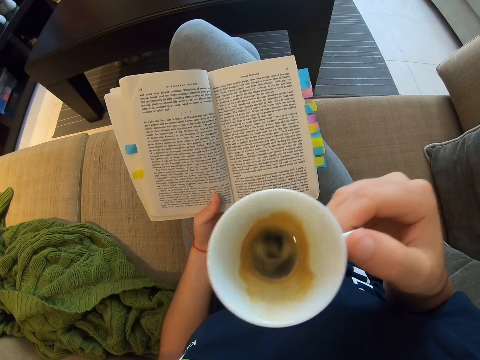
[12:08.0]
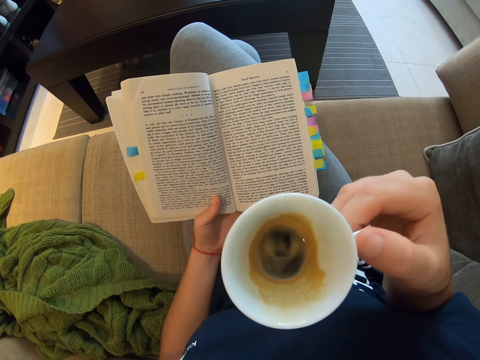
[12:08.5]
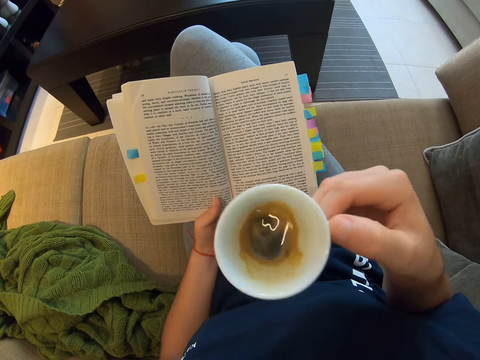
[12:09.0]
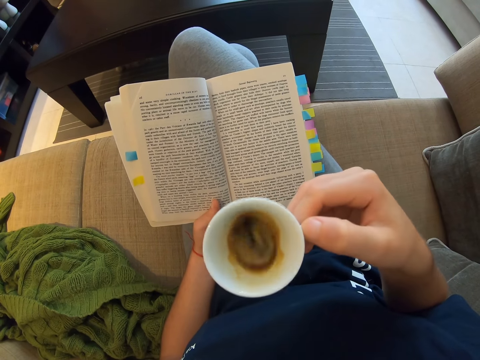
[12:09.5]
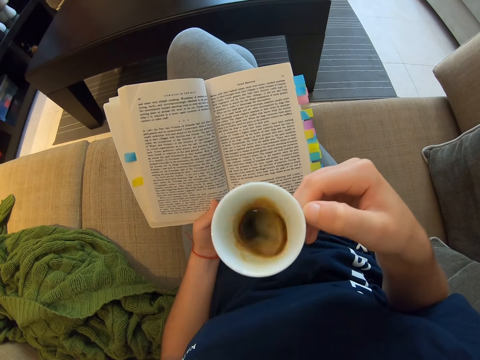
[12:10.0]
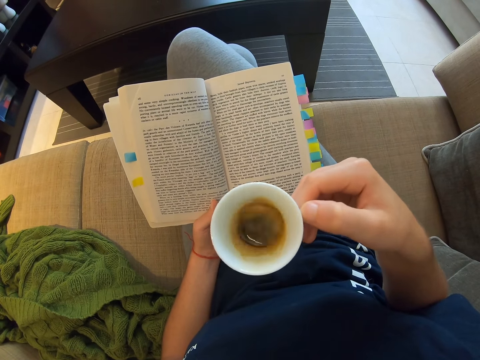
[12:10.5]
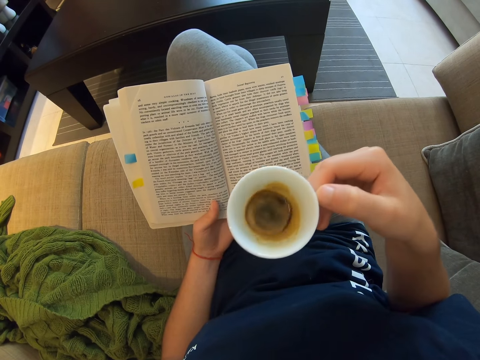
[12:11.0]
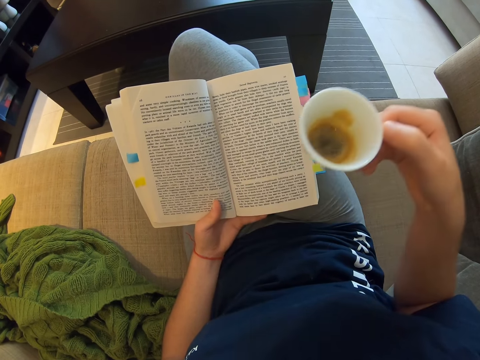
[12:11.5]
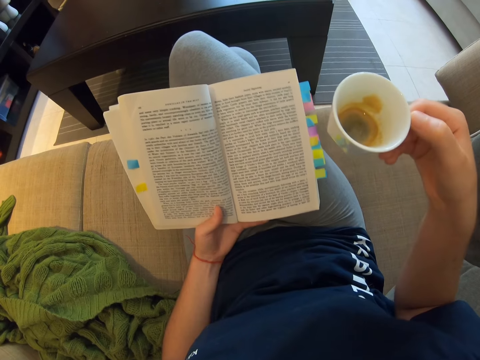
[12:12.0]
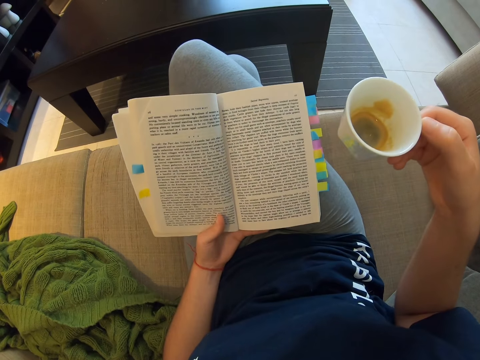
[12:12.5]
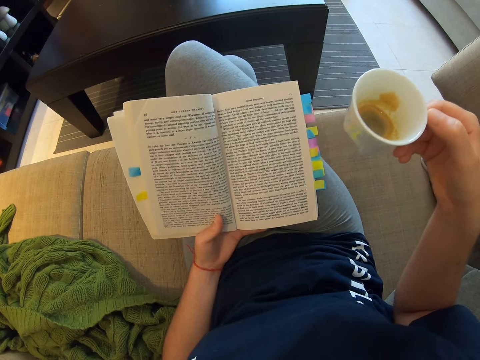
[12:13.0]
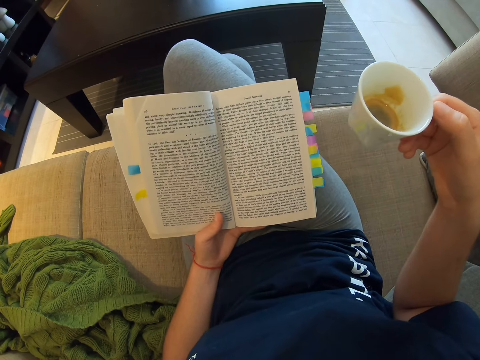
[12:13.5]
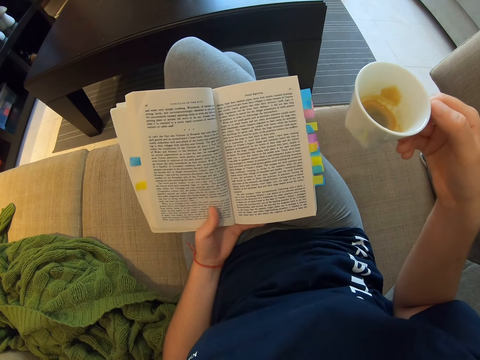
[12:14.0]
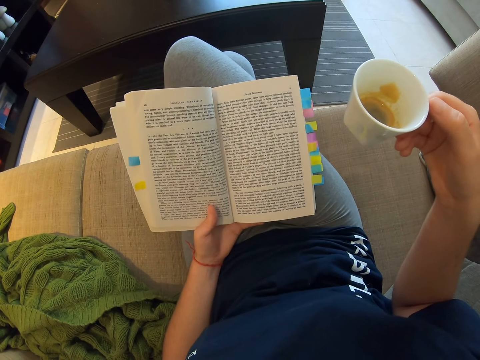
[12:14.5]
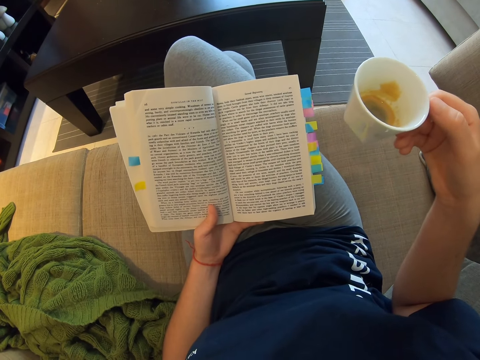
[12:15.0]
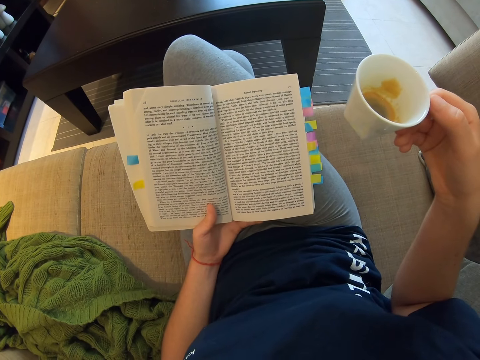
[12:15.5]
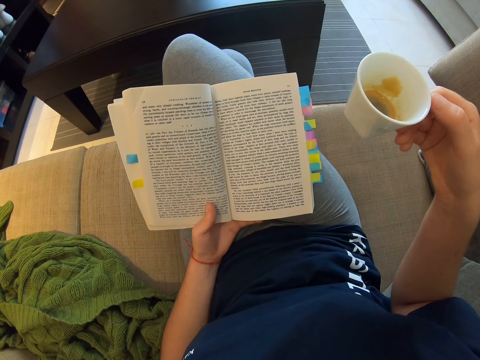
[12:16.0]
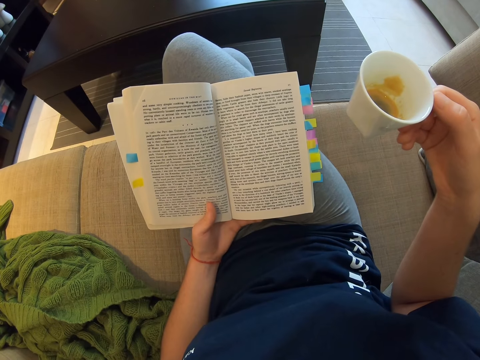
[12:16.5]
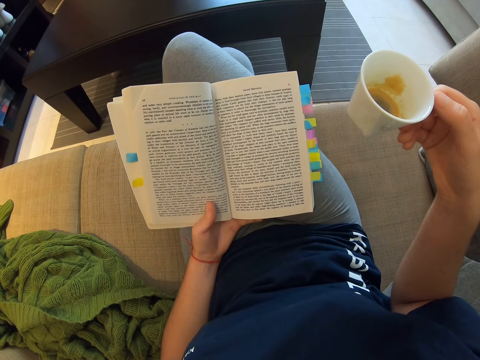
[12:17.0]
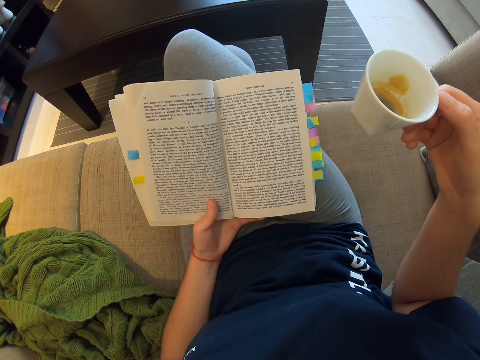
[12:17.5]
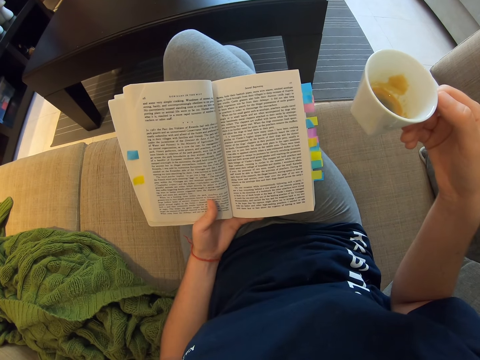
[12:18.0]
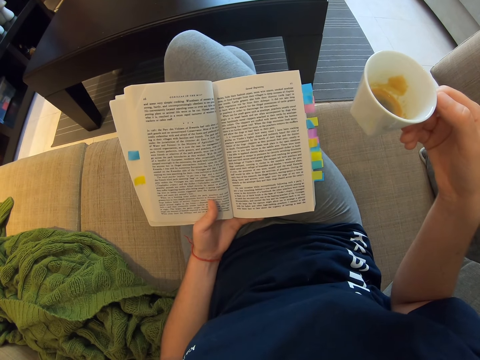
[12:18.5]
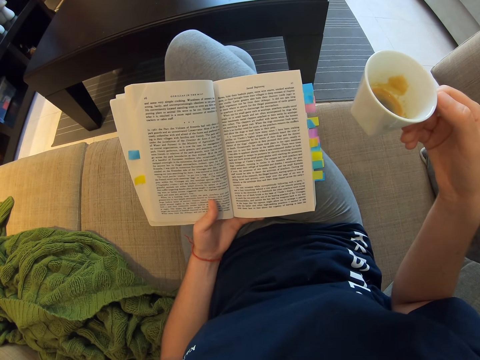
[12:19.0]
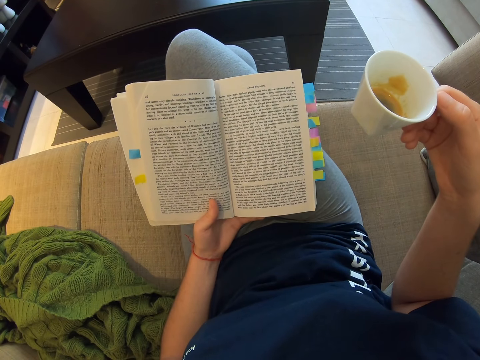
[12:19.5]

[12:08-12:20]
The camera wearer shakes the coffee. They read the book.

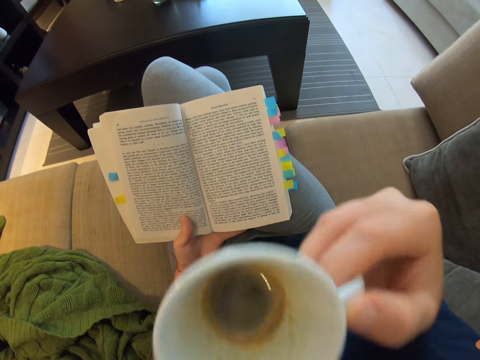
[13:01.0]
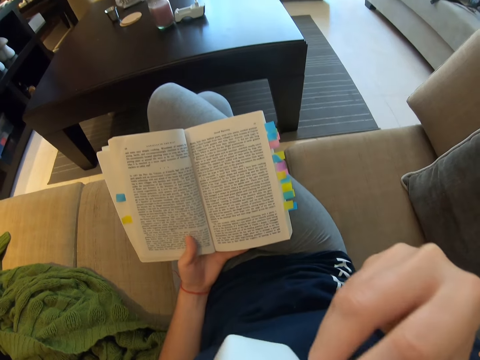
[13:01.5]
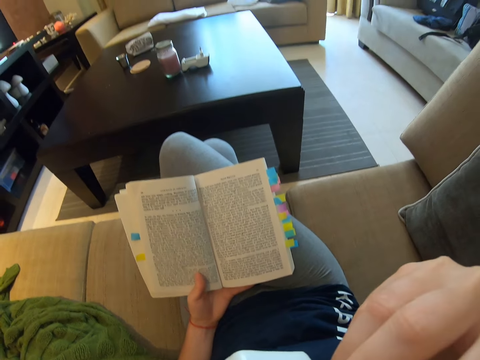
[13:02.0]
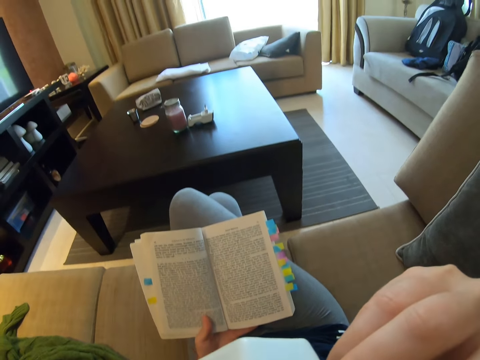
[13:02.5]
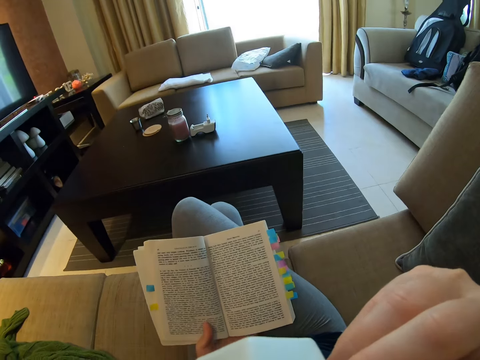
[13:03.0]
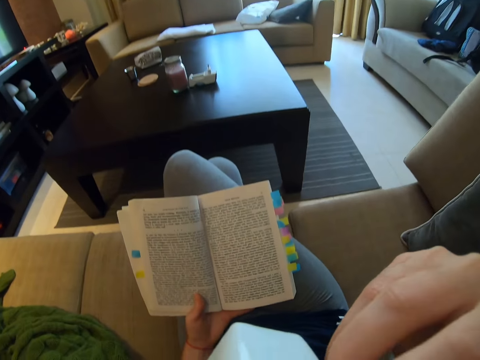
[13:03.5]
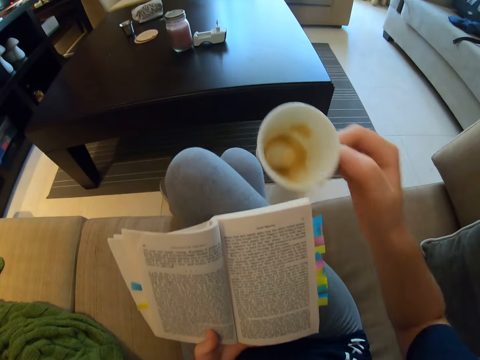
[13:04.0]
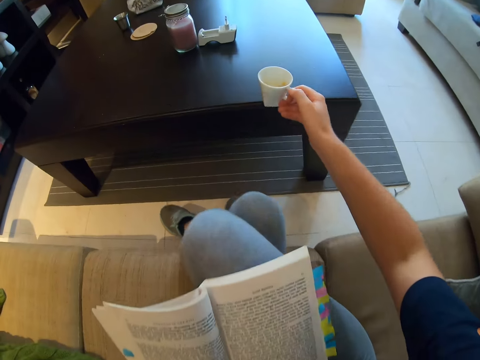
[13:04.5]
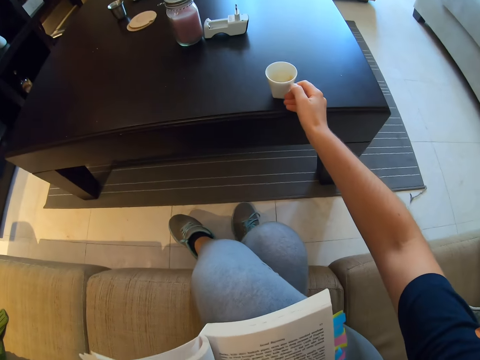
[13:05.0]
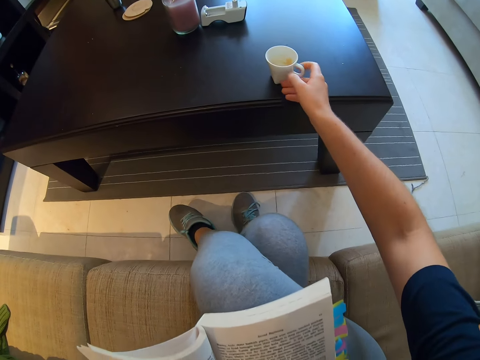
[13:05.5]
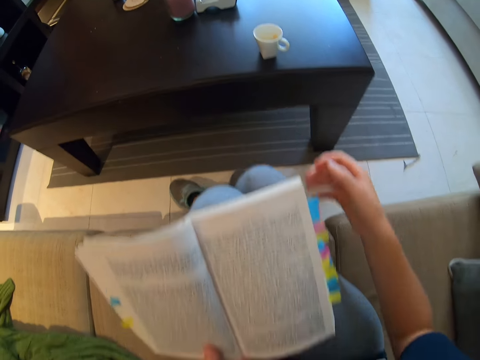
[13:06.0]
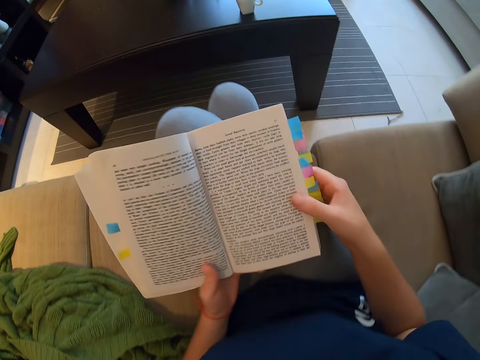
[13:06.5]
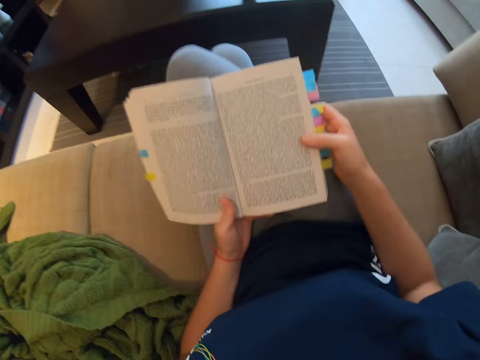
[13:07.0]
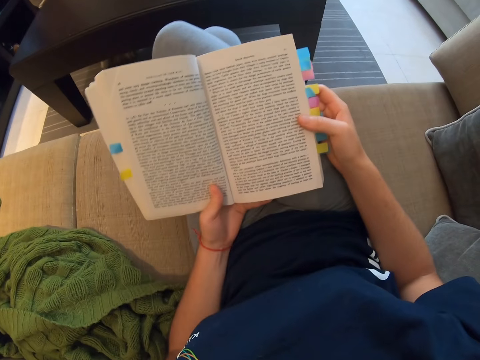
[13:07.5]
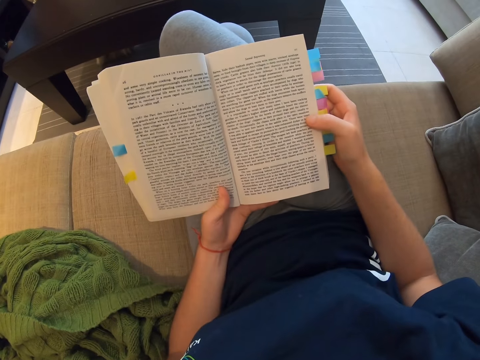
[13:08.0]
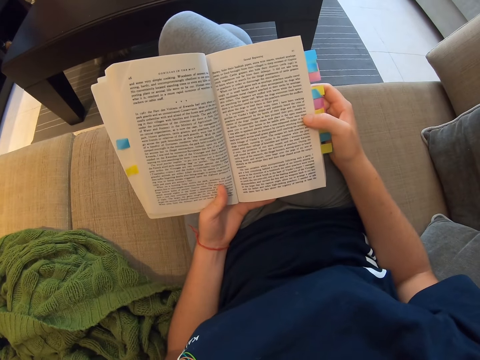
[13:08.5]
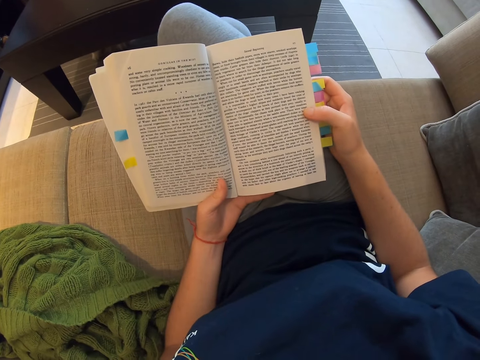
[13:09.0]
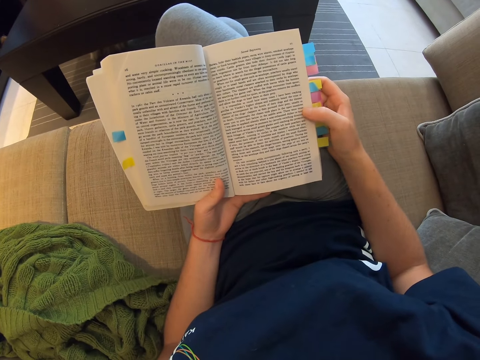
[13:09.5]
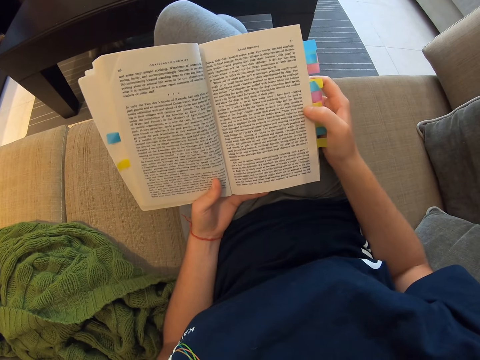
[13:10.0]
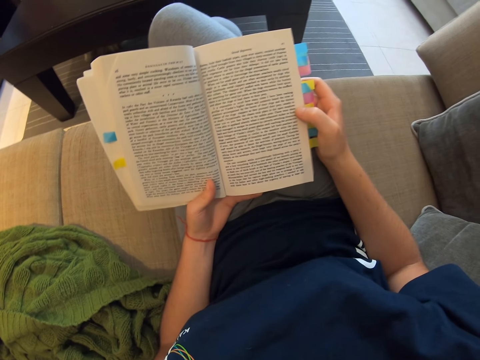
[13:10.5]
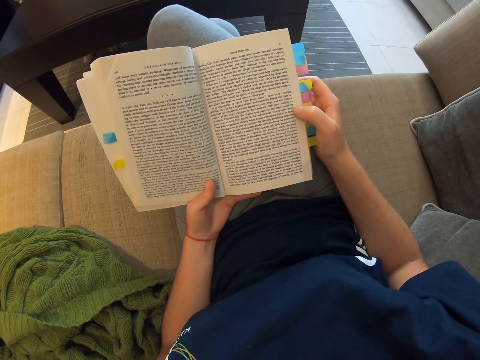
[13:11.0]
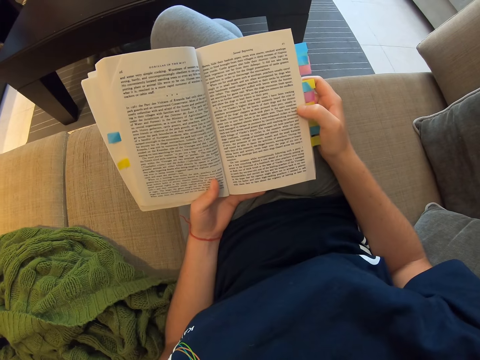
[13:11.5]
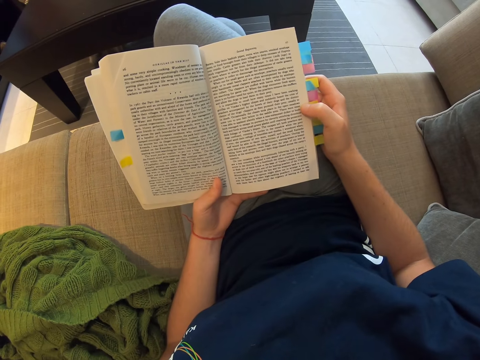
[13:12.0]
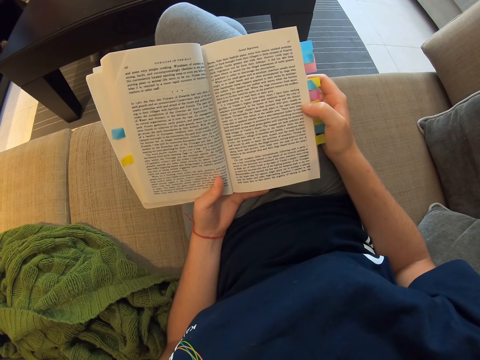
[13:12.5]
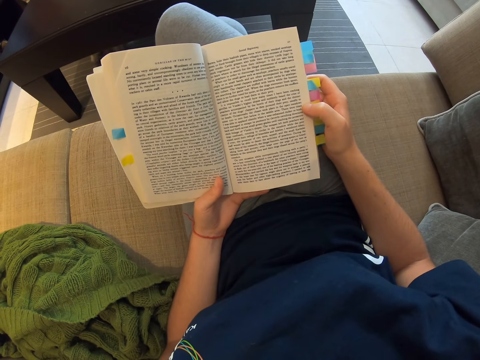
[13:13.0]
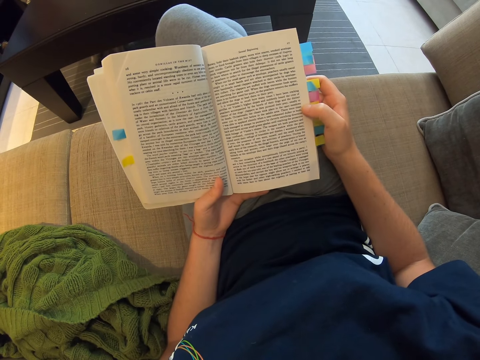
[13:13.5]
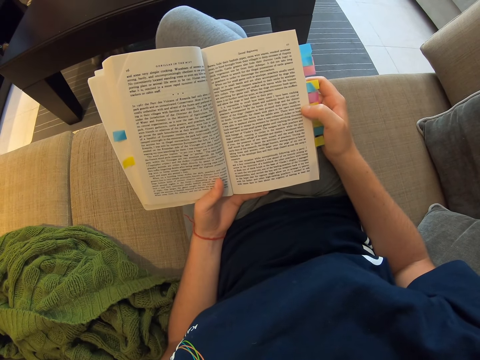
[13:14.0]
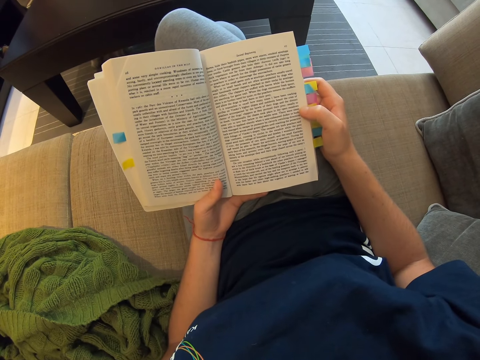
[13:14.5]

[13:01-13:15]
The camera wearer drinks the coffee. They put the cup on the table. They read the book.
